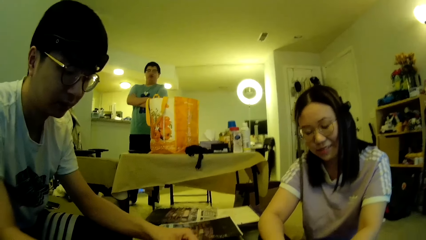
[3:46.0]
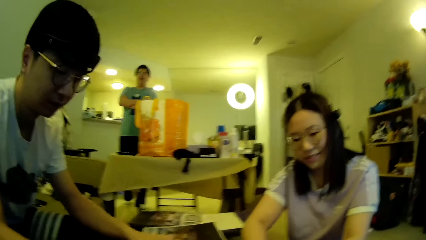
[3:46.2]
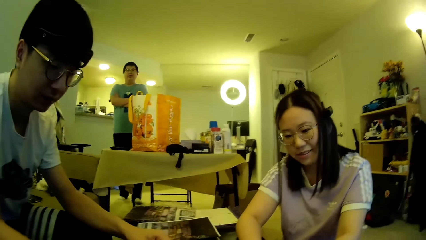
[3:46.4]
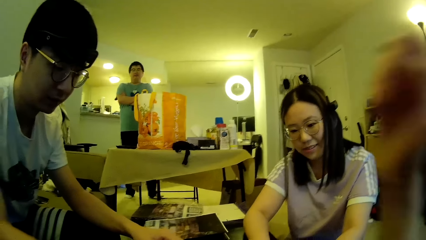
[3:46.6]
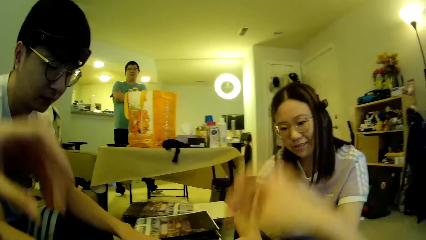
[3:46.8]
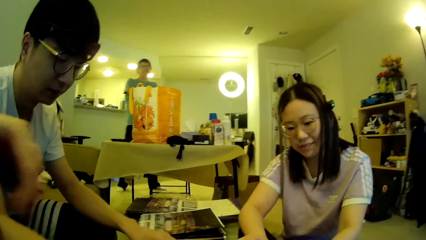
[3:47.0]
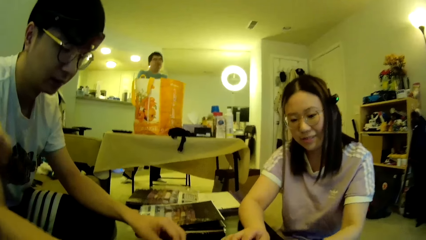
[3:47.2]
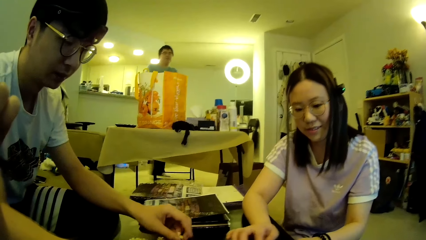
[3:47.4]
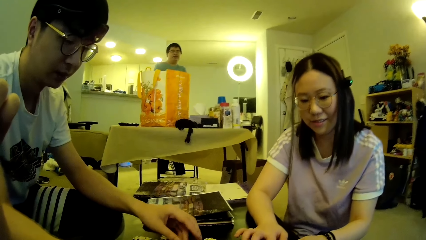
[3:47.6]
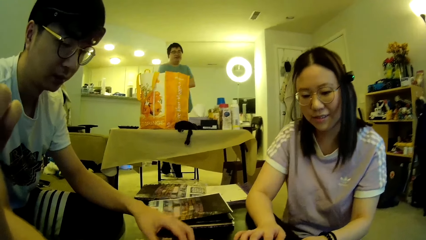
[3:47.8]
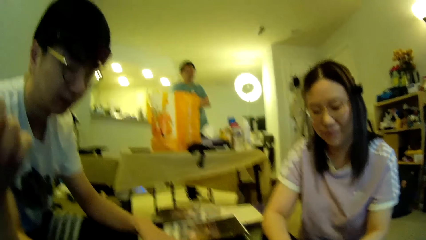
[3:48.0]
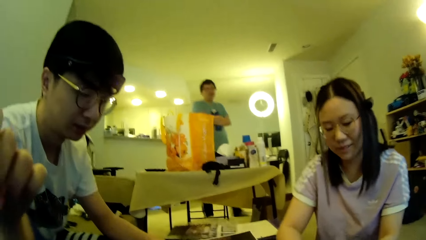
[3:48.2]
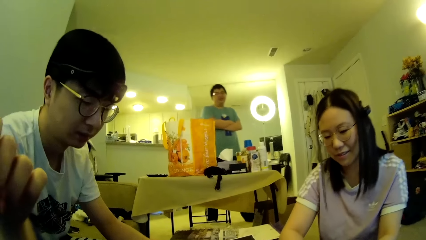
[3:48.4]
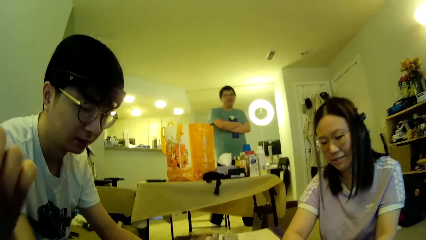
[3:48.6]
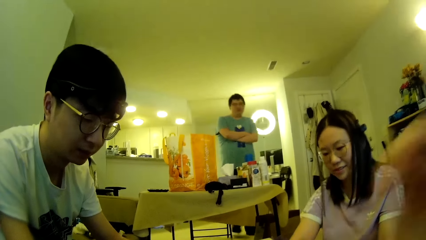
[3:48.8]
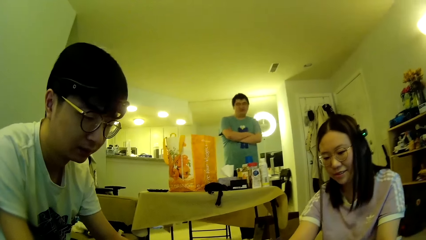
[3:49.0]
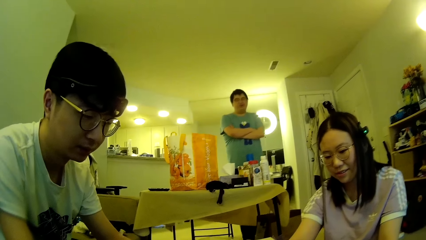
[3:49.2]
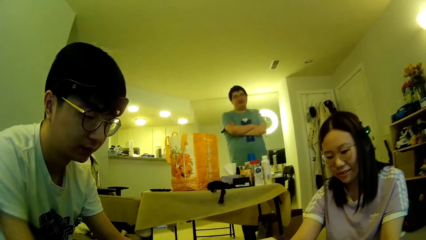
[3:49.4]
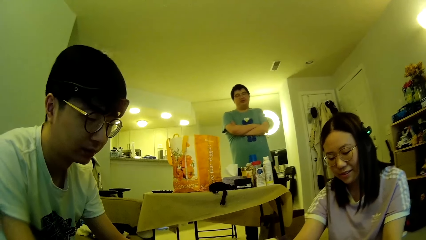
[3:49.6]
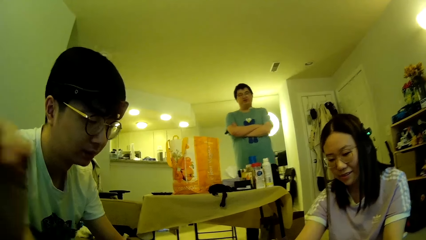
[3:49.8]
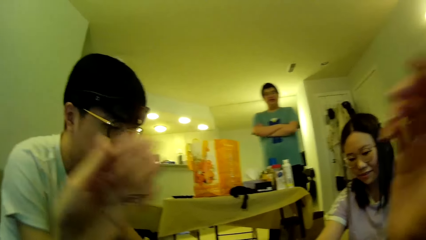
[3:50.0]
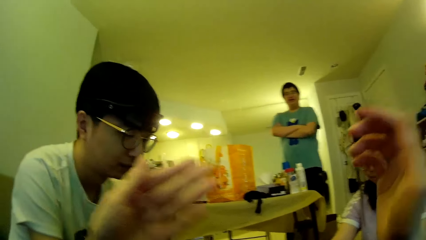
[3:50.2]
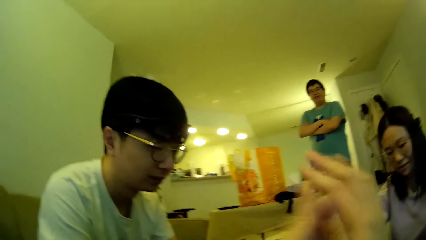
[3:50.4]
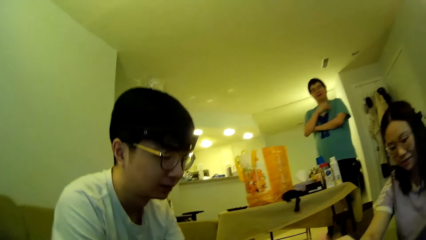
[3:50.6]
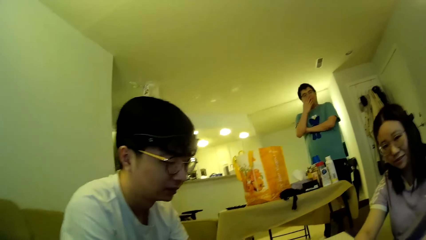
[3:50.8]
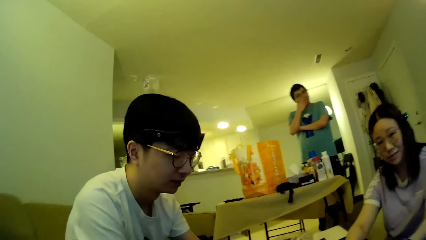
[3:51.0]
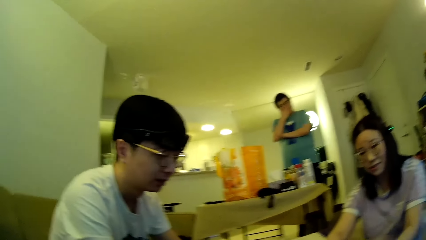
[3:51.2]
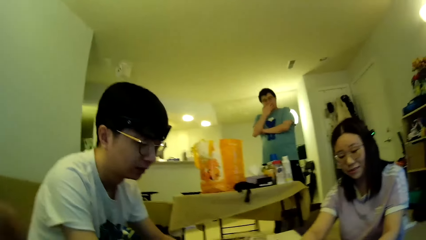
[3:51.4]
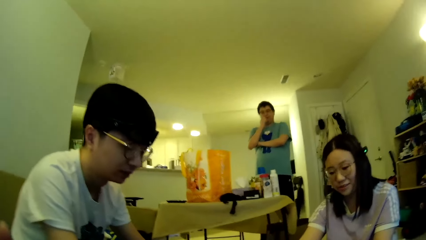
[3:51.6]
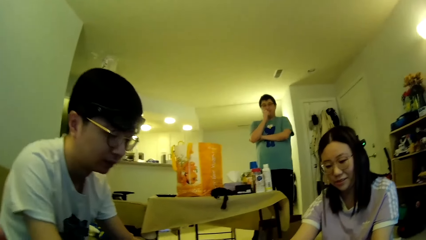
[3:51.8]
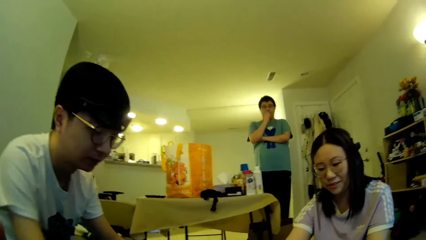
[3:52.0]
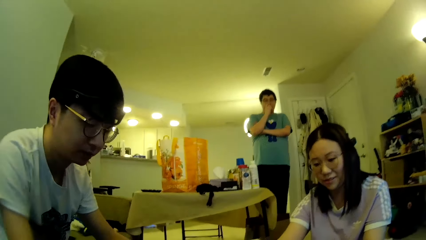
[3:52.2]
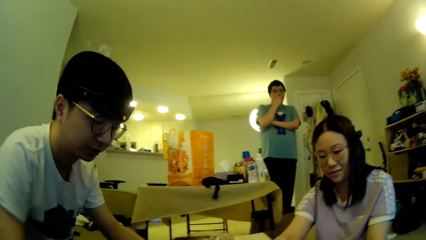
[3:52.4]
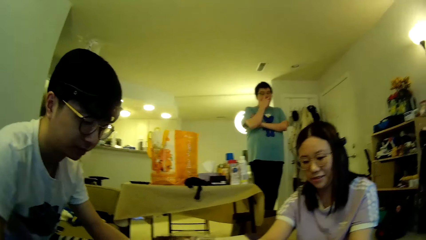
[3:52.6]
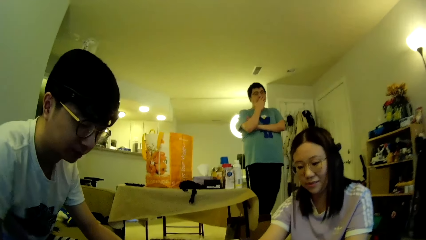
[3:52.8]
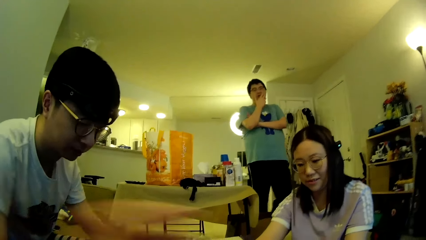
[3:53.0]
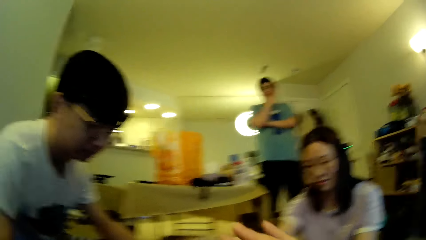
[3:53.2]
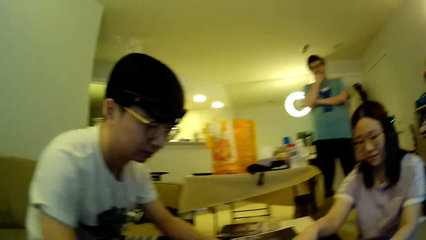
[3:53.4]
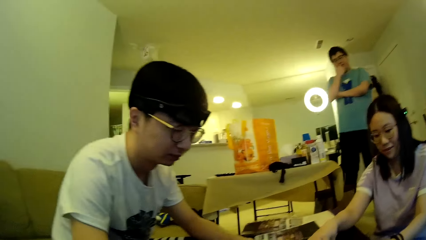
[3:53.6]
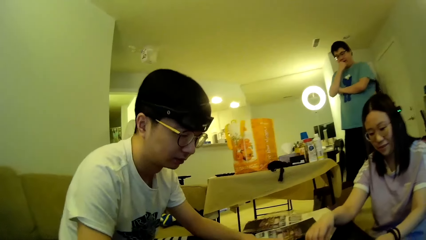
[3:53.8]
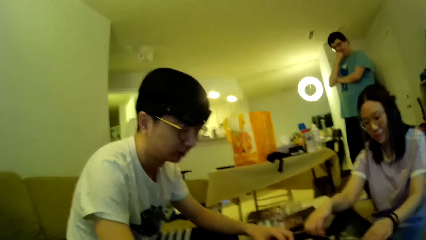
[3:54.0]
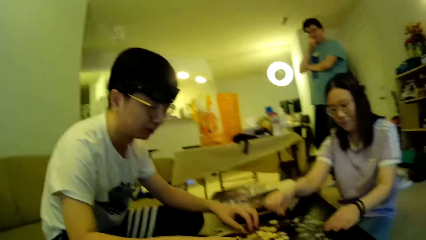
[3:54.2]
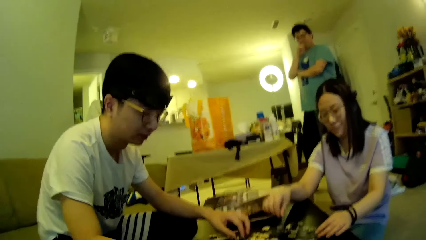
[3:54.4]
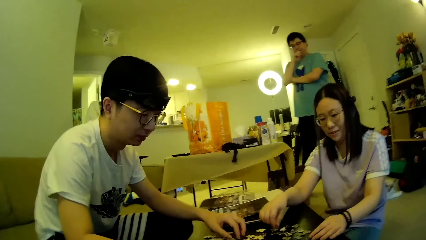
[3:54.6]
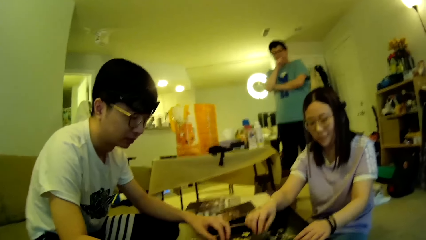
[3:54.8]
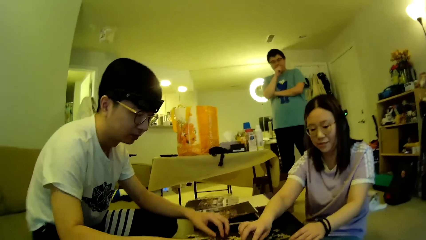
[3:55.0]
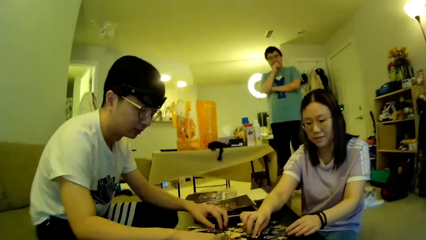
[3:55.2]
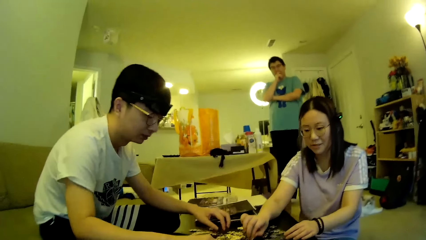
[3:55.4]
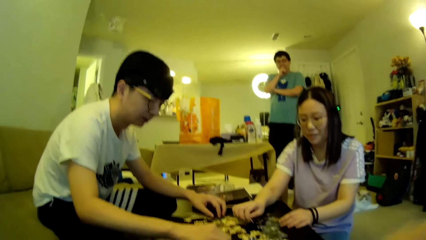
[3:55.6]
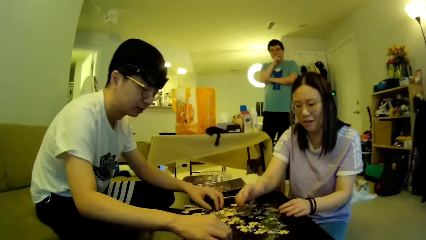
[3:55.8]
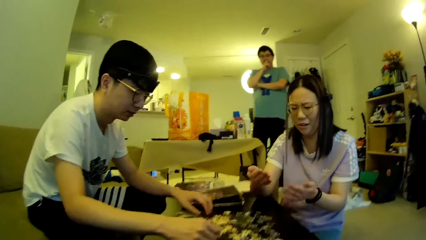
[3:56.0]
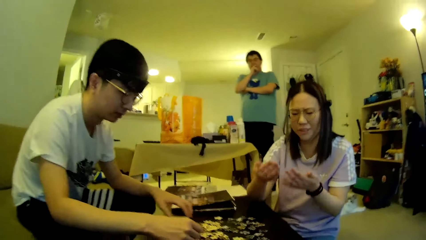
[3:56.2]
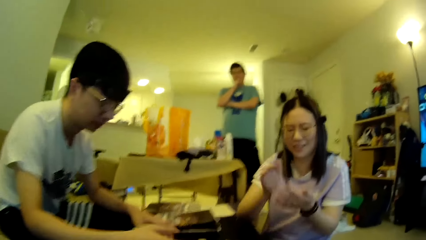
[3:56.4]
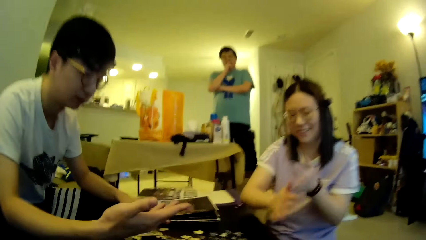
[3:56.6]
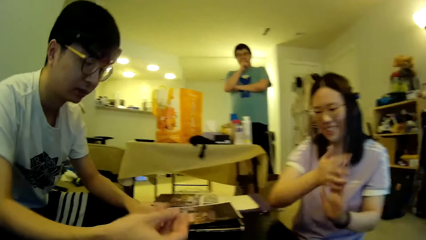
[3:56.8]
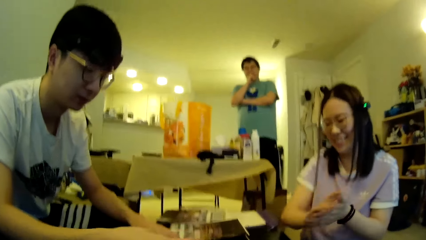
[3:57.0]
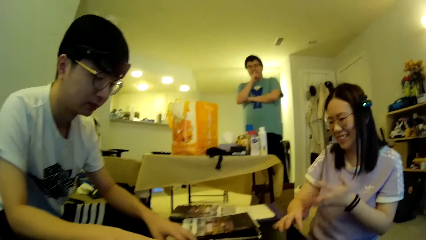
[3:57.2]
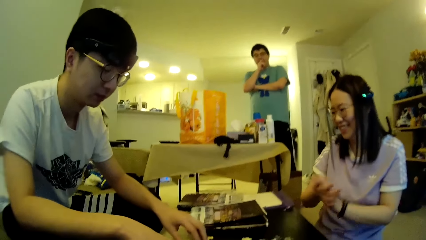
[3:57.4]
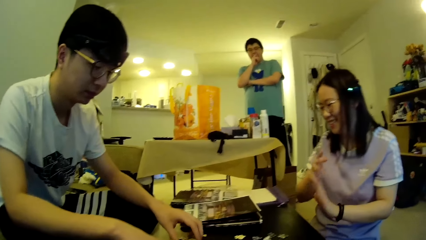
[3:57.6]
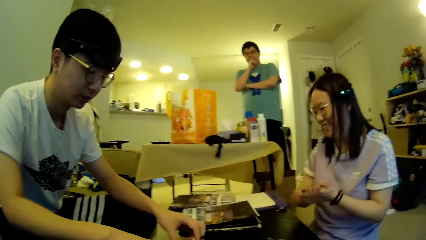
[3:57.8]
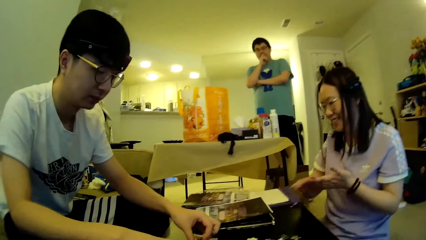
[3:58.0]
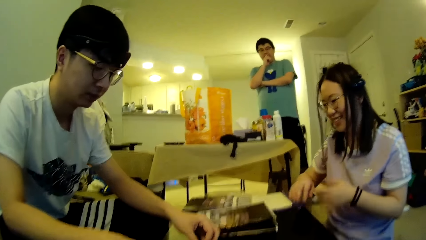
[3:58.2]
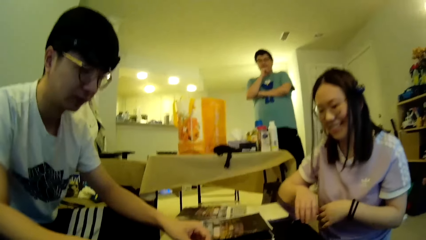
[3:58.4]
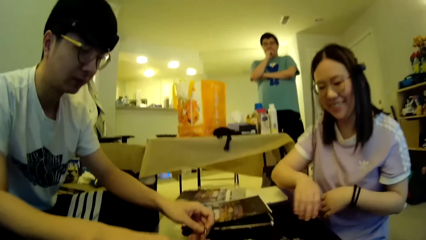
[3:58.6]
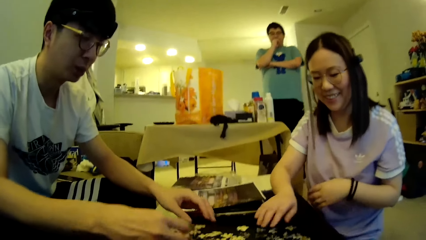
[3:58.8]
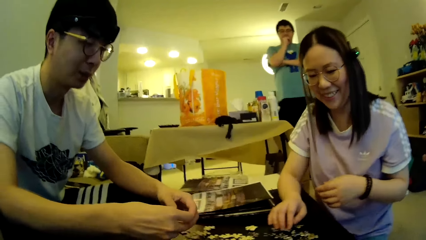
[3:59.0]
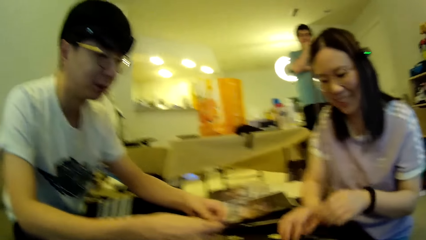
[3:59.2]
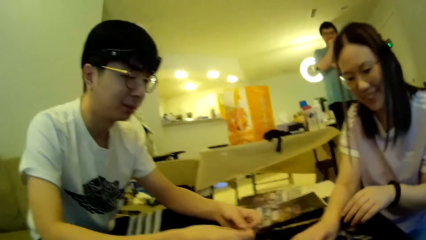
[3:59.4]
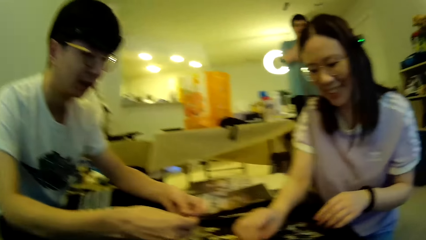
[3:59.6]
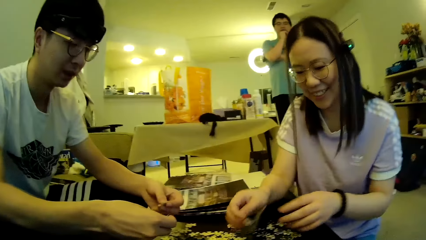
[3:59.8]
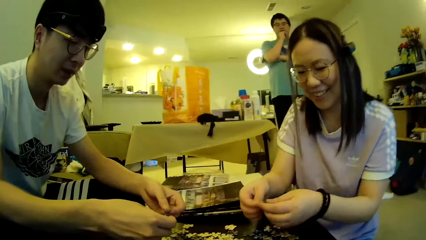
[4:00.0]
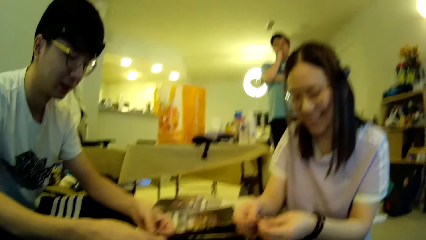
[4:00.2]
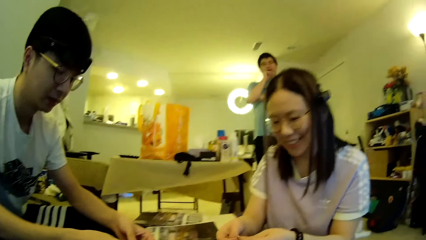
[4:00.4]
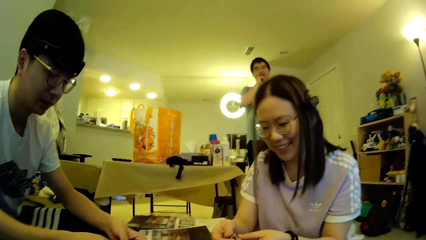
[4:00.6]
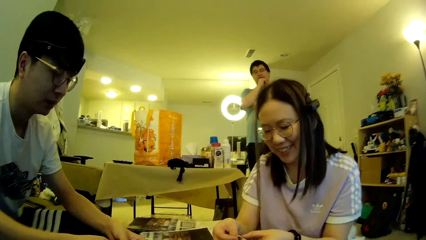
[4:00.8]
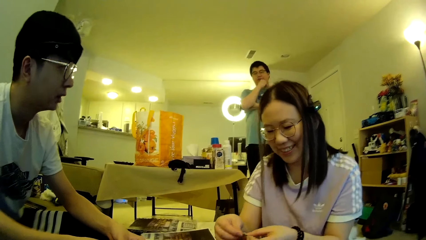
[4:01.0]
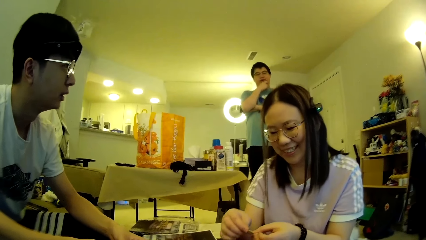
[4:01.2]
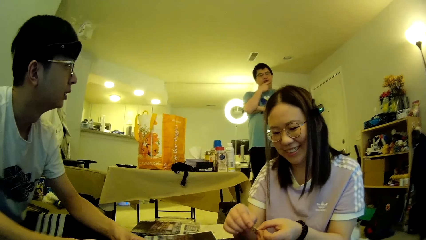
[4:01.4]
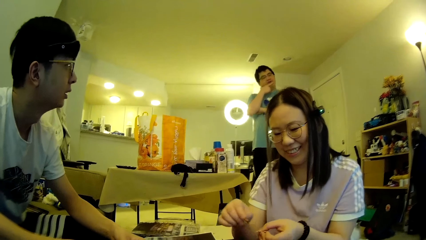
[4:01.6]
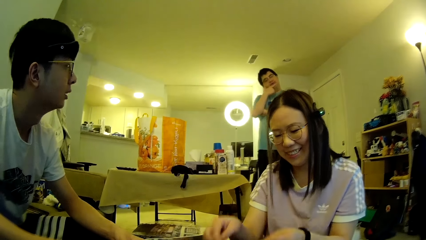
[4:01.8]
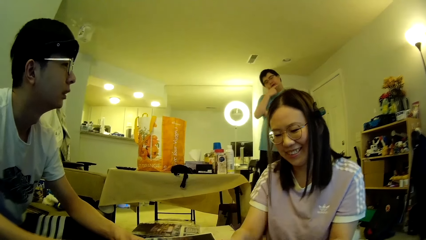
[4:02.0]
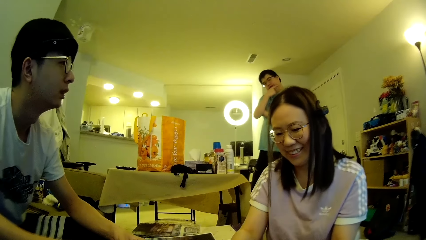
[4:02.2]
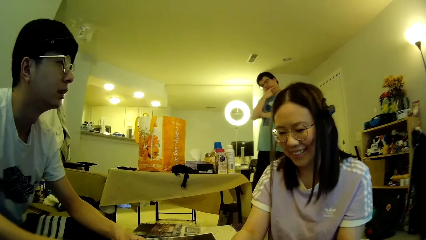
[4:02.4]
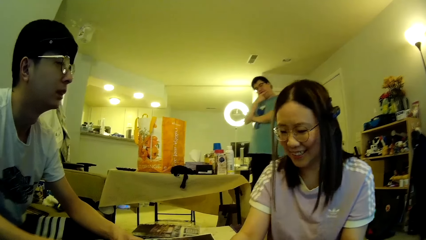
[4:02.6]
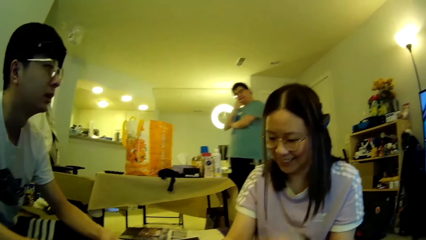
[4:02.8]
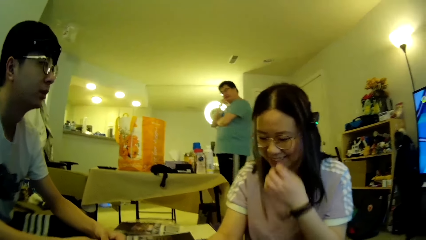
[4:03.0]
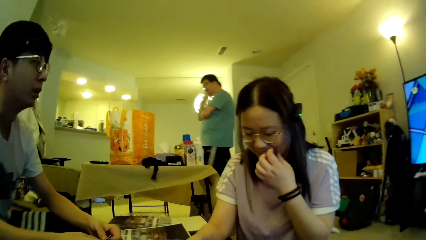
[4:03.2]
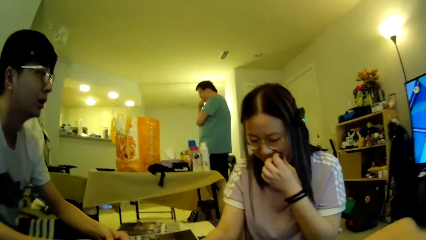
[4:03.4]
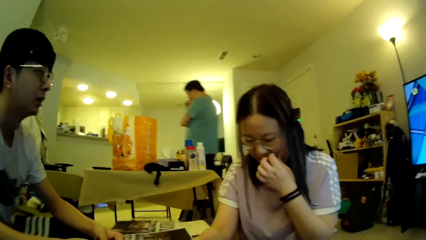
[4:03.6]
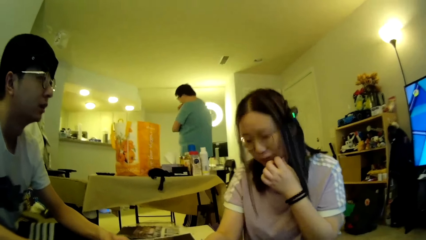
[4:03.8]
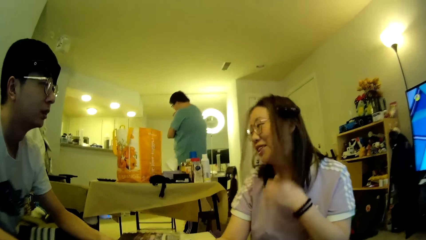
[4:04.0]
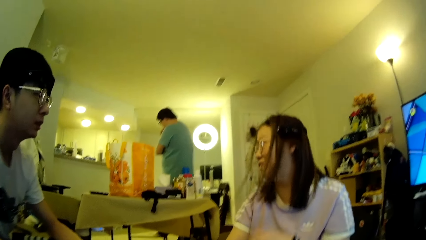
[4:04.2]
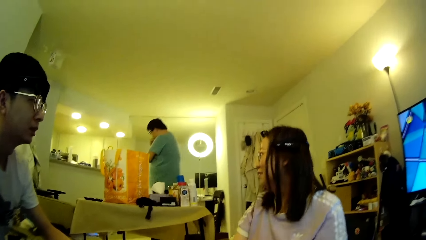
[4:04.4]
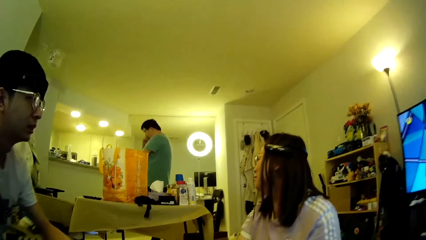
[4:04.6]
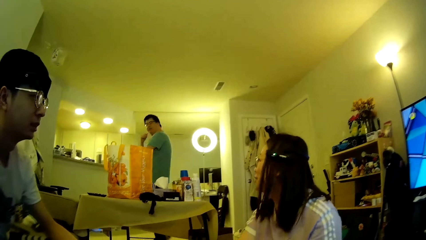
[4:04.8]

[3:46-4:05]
The camera wearer moves the hands. They adjust the hands. A man steps forward. The man walks around in the house. The camera wearer moves the hands. The man steps forward. The camera wearer rubs the hands. Another man looks around. The first man wipes the face using the right hand. A lady looks around. The first man steps forward. The camera wearer looks around. The other man and the lady adjust puzzle pieces on the table. The lady moves the cards. Another lady claps the hands. The first lady rubs the hands. The other man views the right hand. The first man steps forward. The other man and the first lady adjust the puzzle pieces on the table. The first lady picks up the model piece and looks at the model piece. The other man looks around. The first lady touches her face. The first man steps forward.
